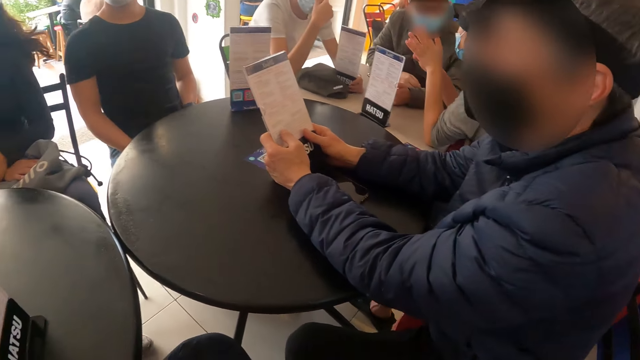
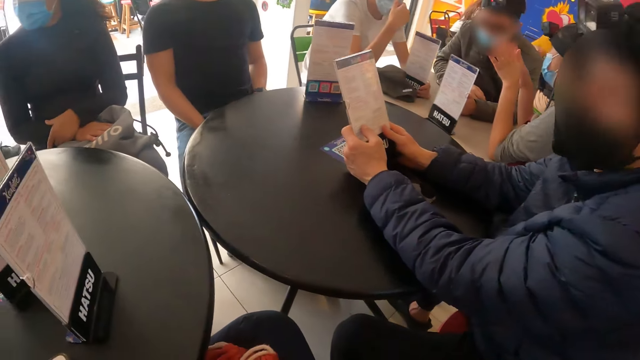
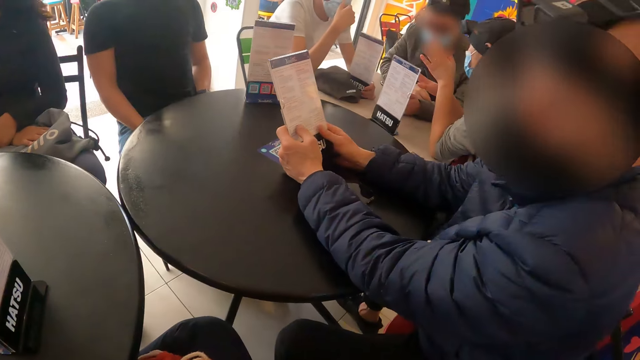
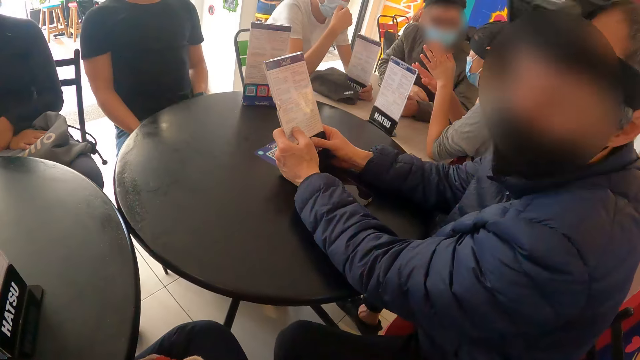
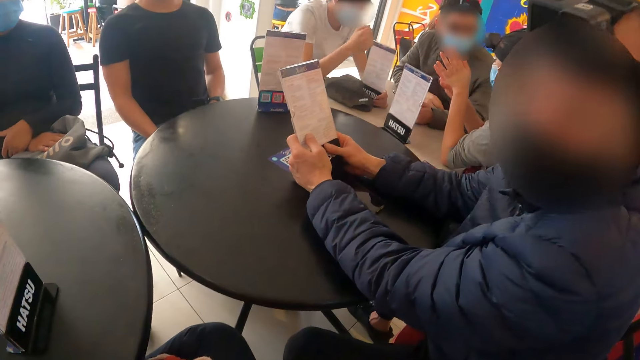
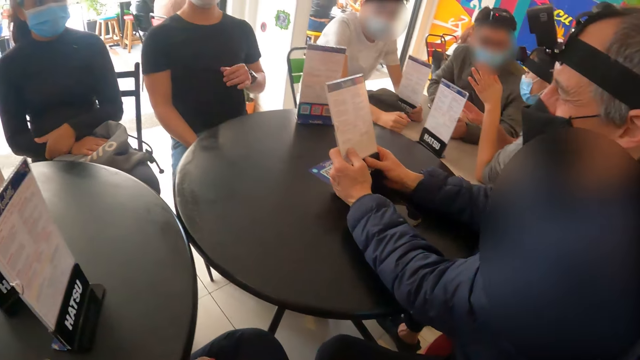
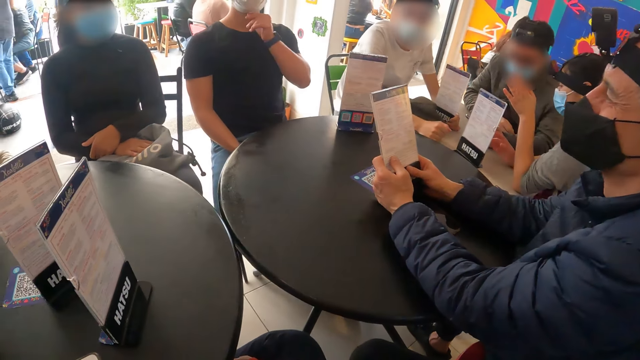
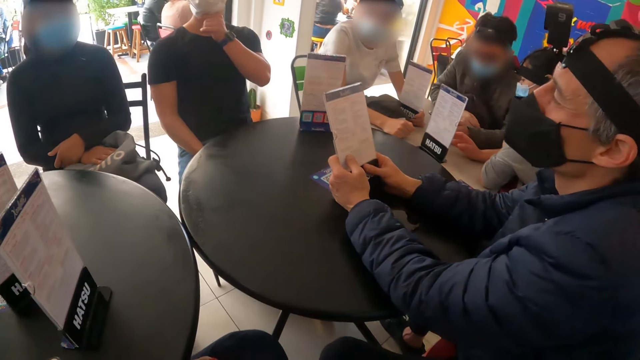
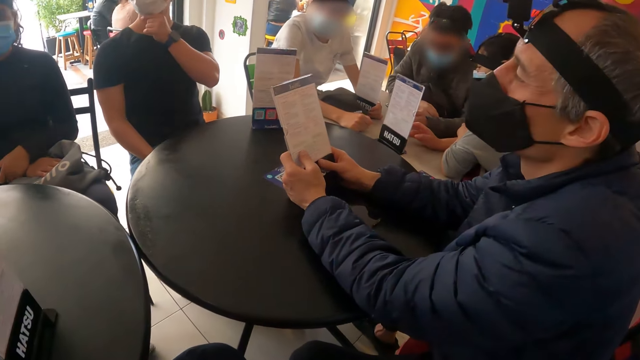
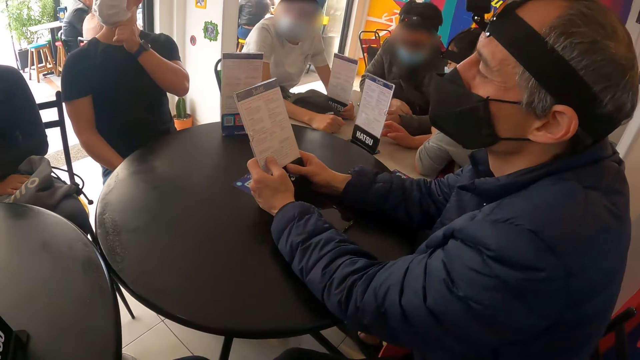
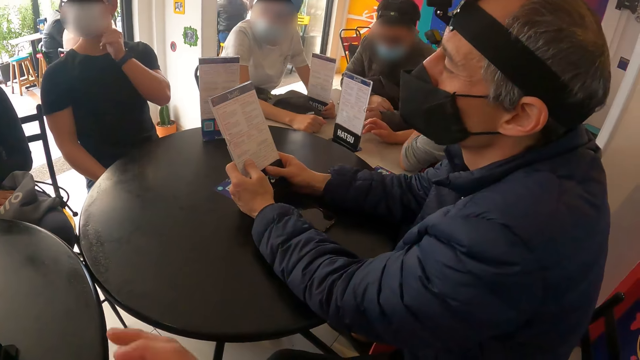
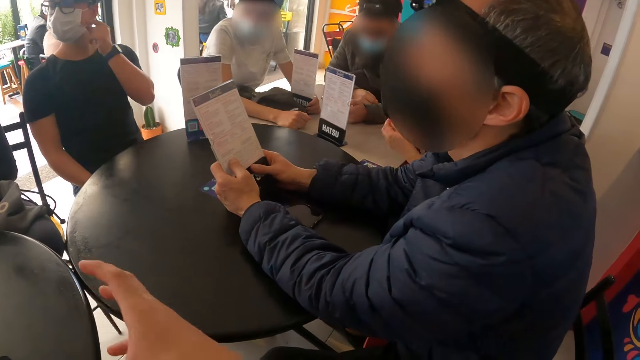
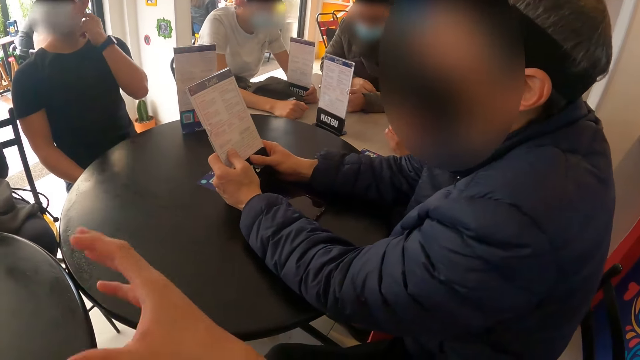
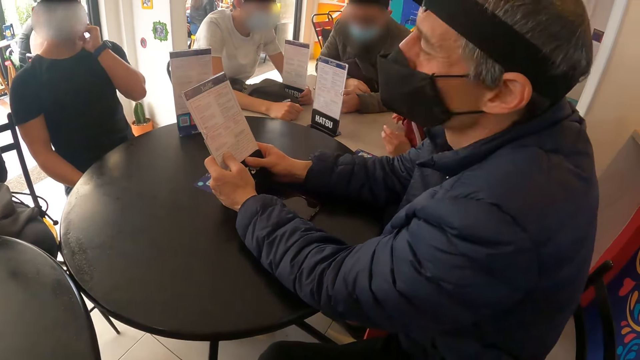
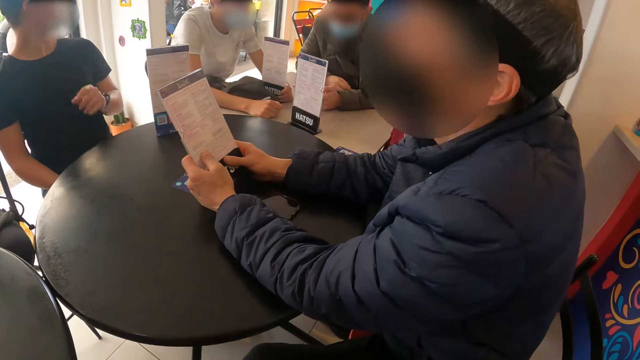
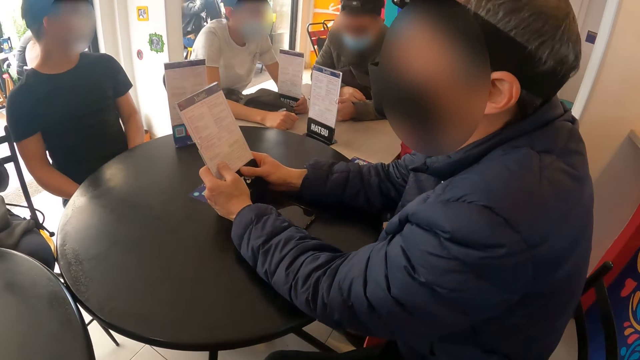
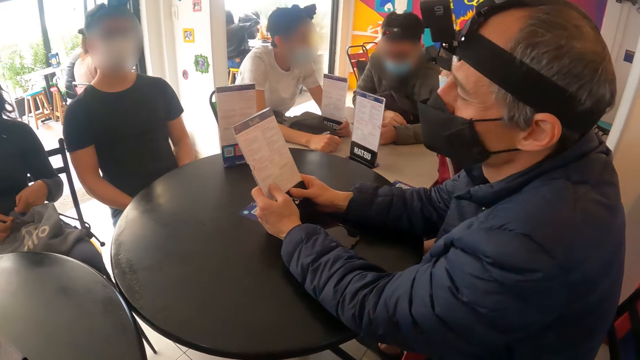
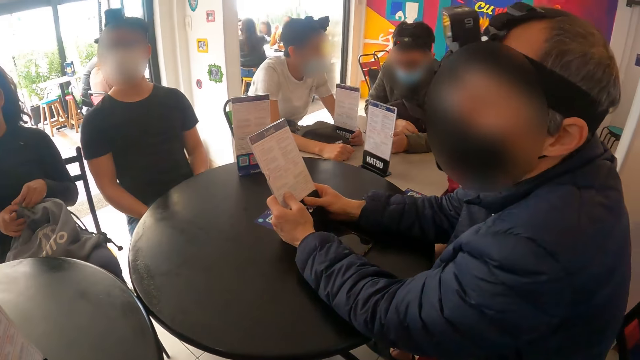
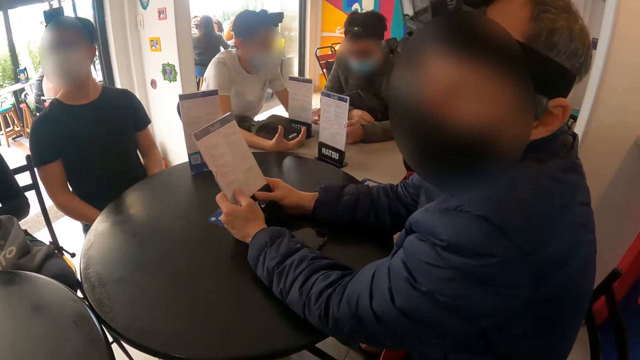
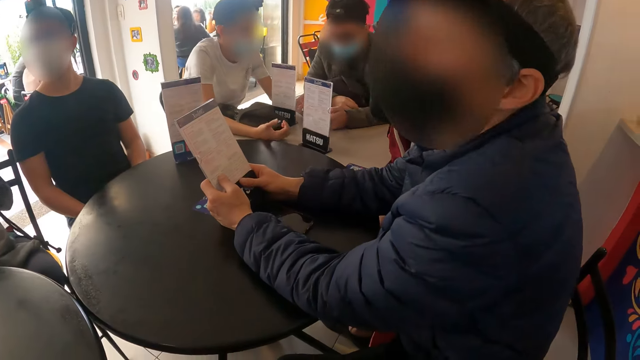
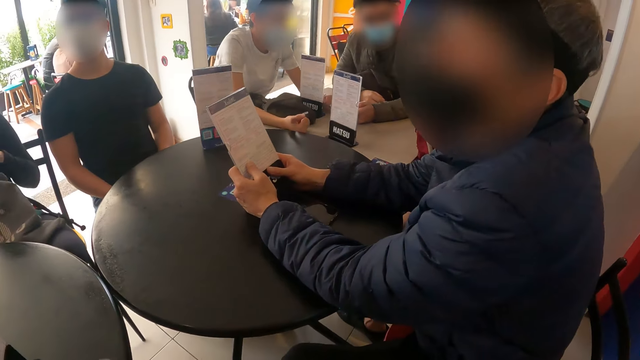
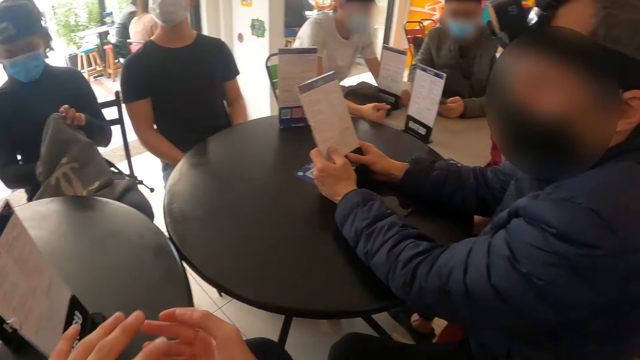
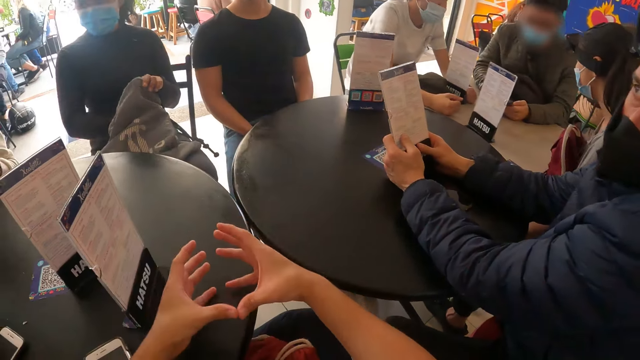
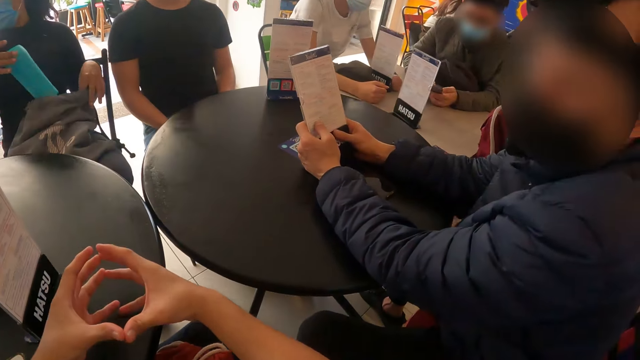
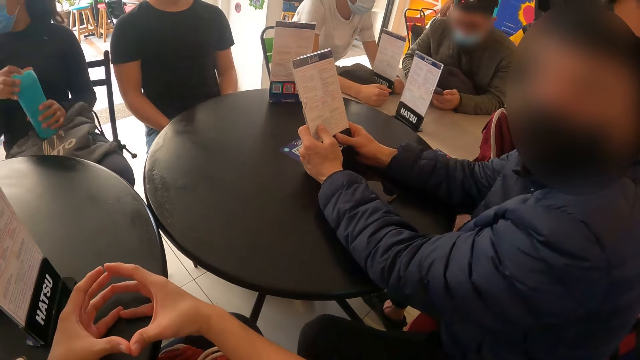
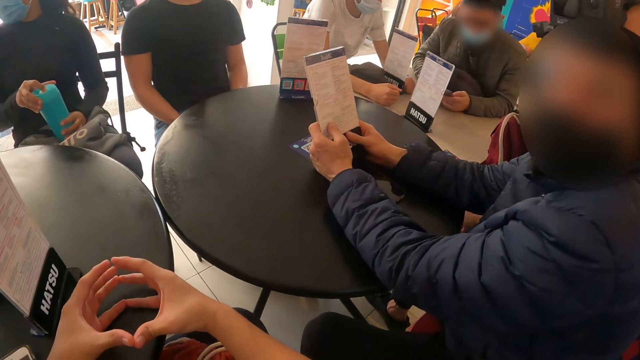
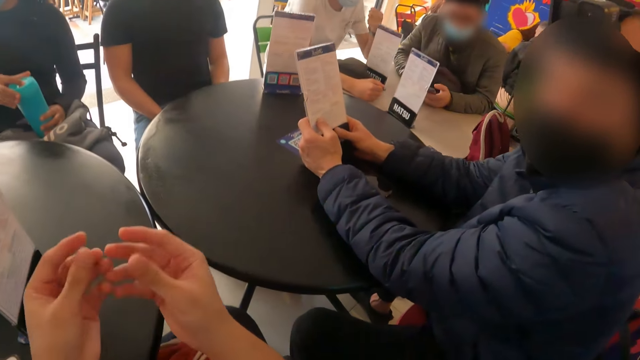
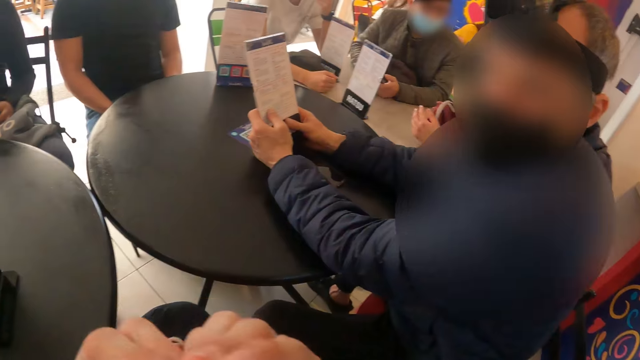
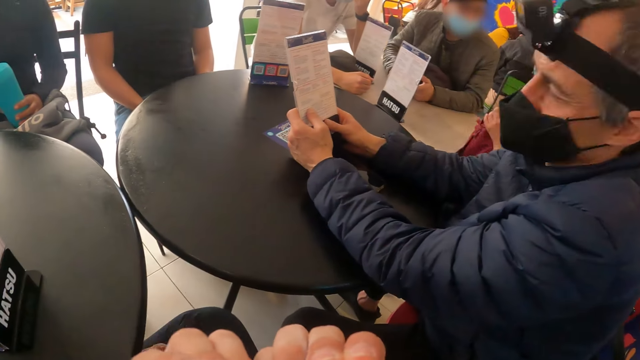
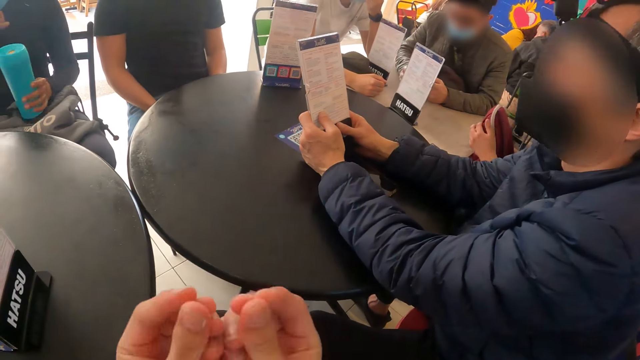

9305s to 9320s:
The camera wearer sits down. A woman searches through the bag on her lap with her right hand. The woman brings out a water bottle with her right hand from the bag.

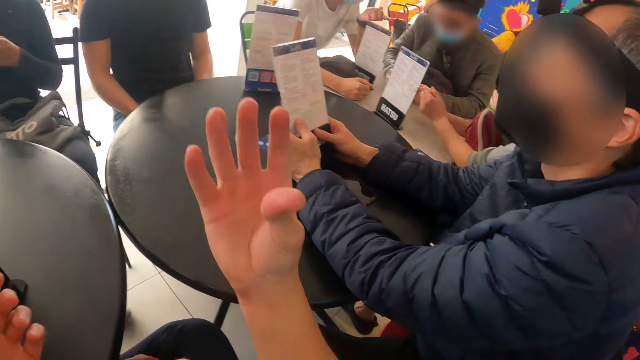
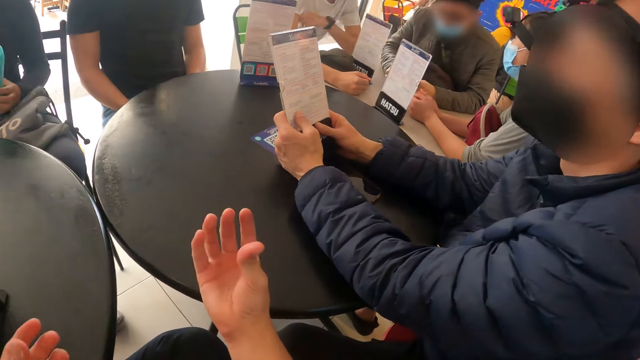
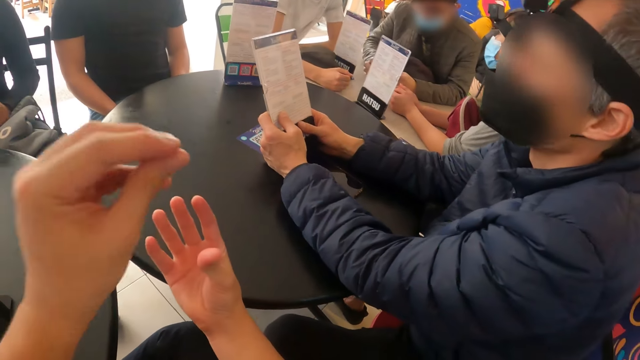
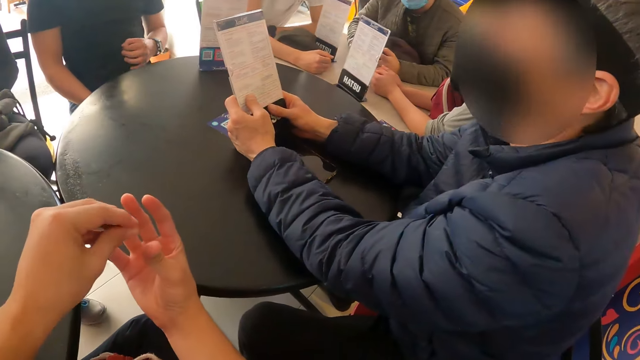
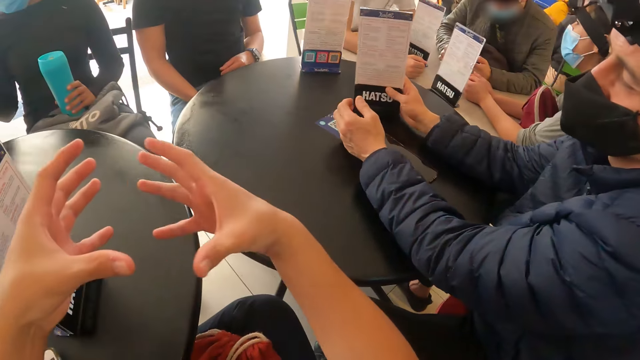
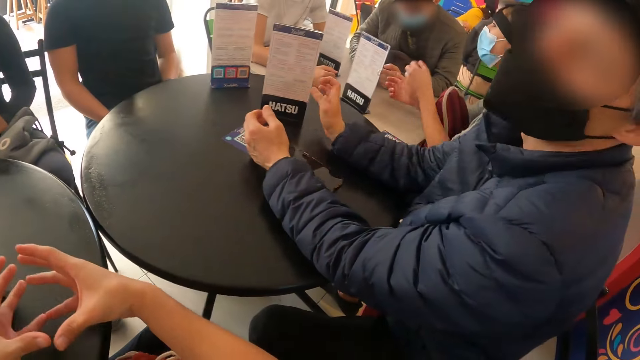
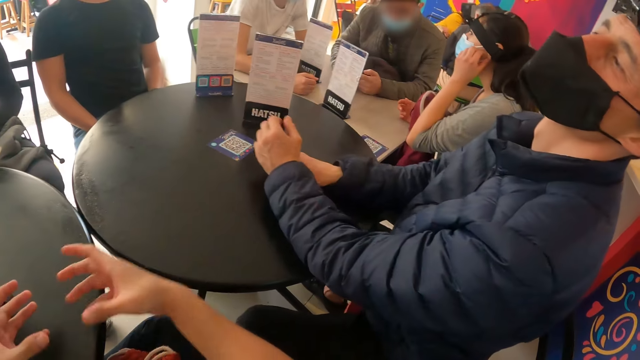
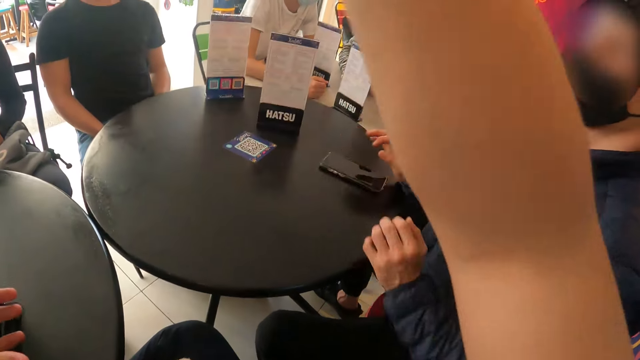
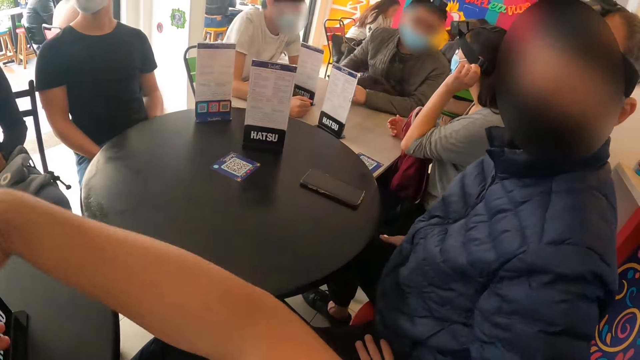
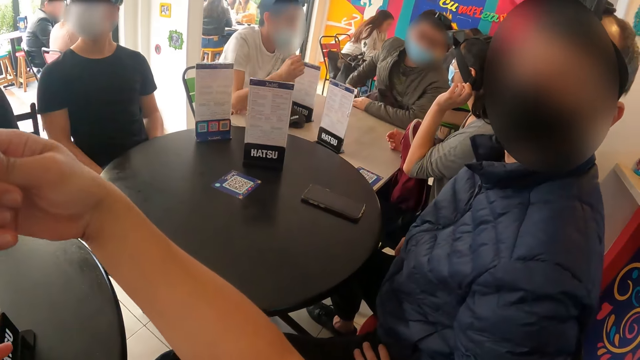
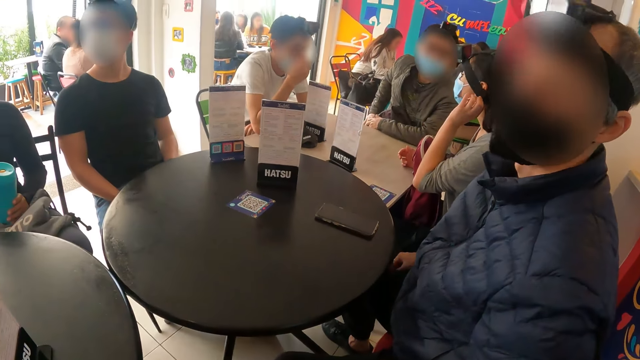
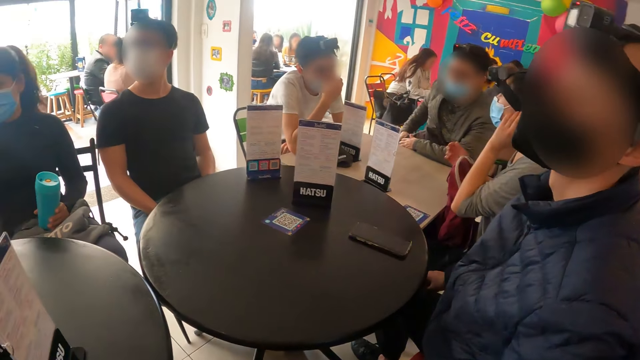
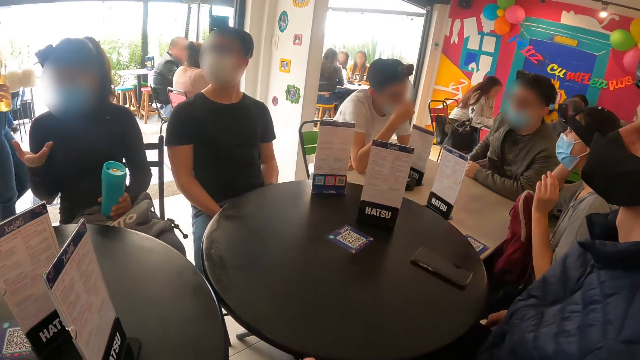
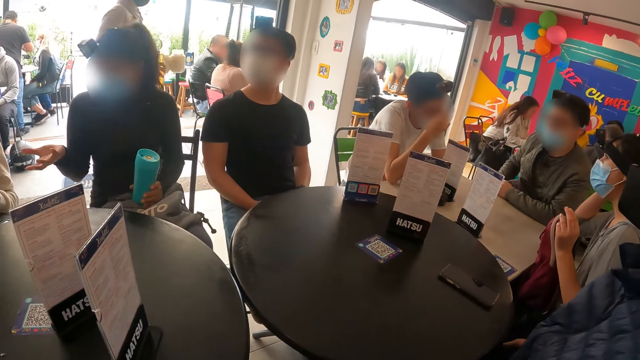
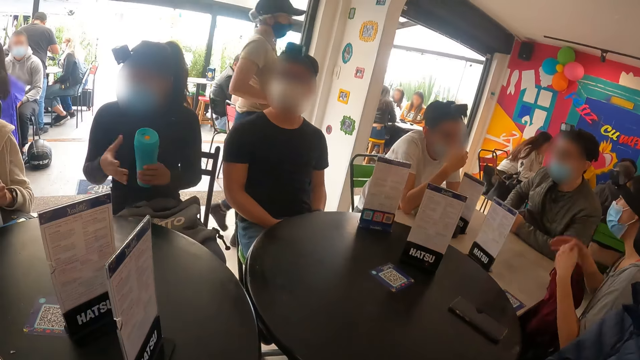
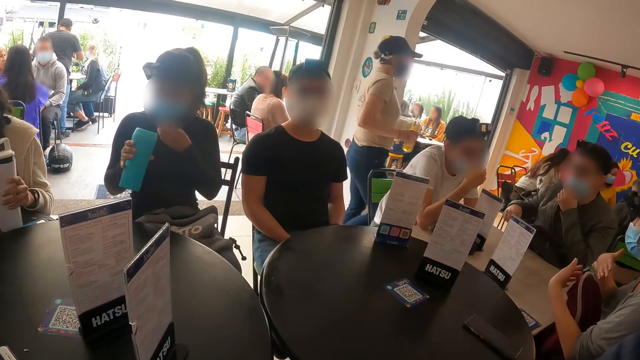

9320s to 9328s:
A woman converses with another woman.
